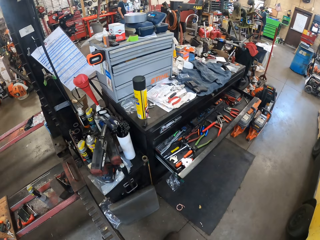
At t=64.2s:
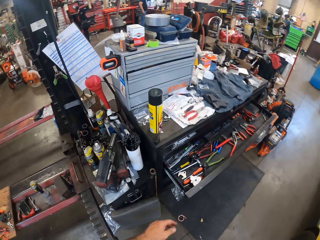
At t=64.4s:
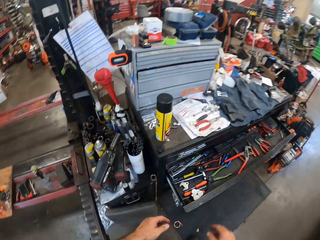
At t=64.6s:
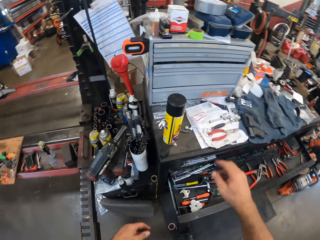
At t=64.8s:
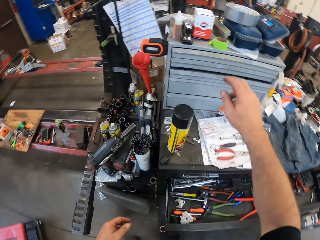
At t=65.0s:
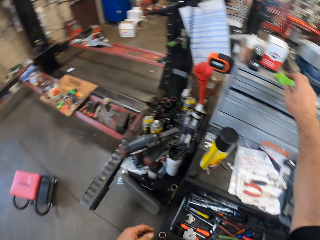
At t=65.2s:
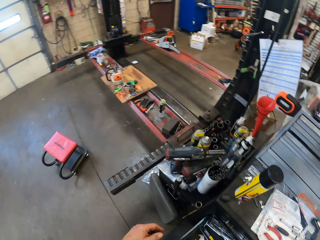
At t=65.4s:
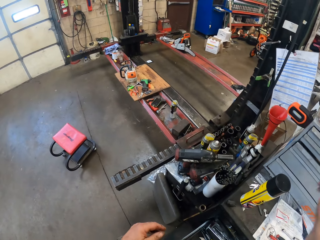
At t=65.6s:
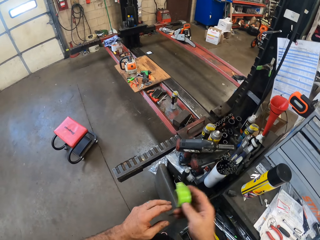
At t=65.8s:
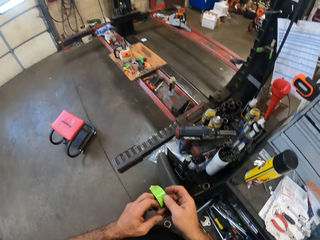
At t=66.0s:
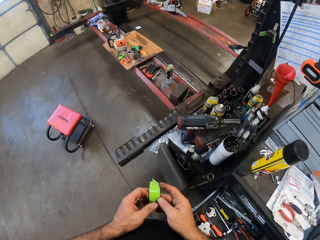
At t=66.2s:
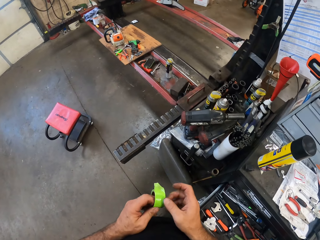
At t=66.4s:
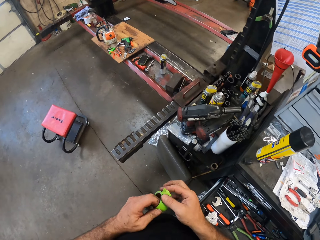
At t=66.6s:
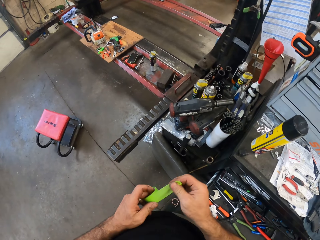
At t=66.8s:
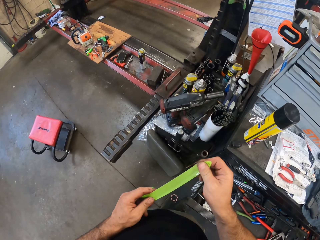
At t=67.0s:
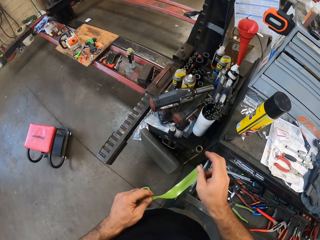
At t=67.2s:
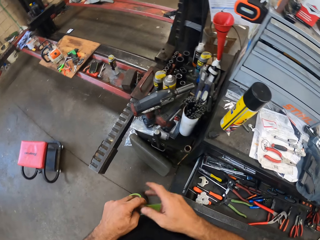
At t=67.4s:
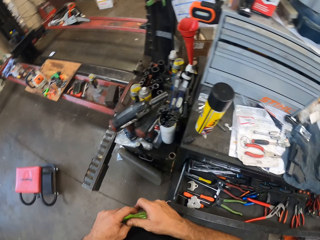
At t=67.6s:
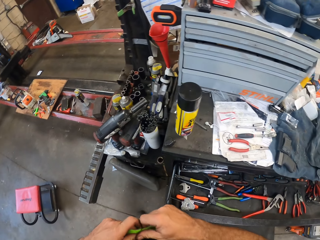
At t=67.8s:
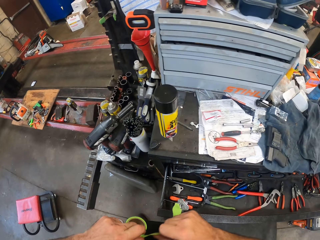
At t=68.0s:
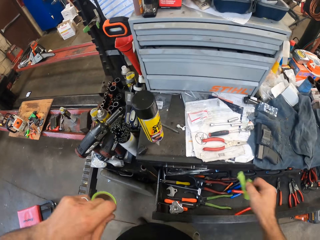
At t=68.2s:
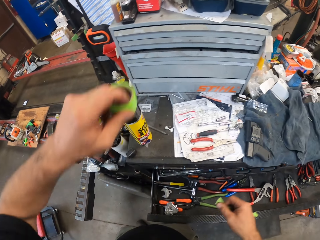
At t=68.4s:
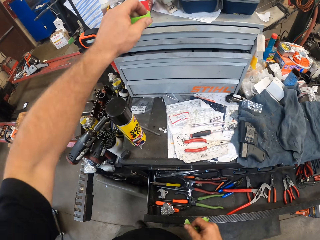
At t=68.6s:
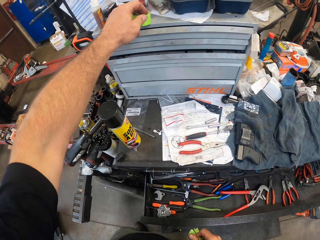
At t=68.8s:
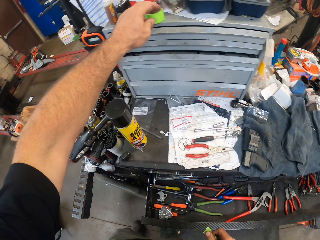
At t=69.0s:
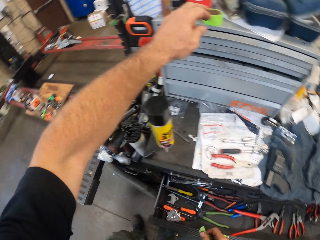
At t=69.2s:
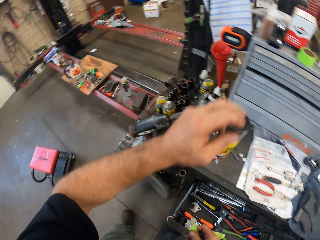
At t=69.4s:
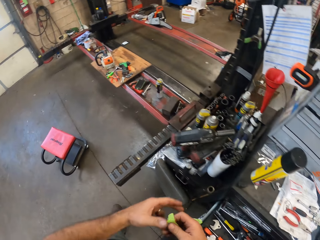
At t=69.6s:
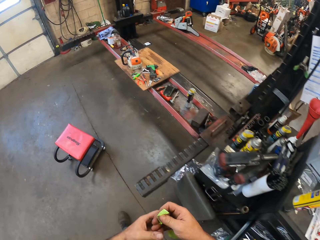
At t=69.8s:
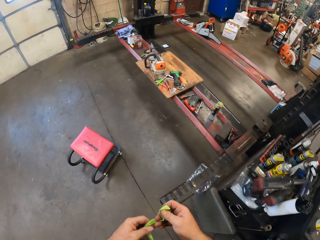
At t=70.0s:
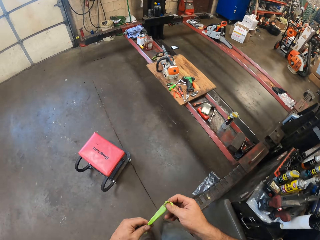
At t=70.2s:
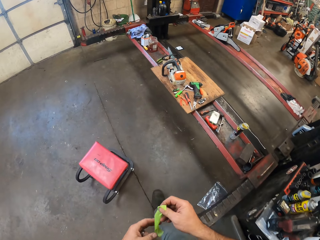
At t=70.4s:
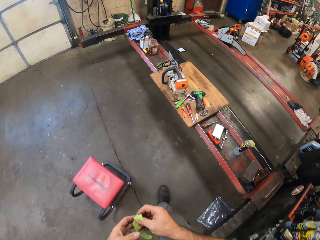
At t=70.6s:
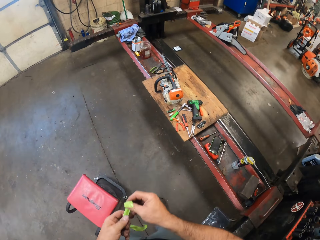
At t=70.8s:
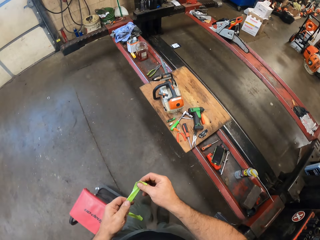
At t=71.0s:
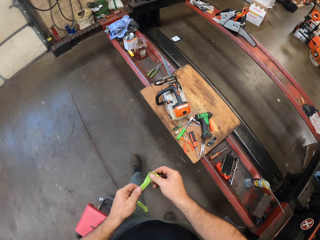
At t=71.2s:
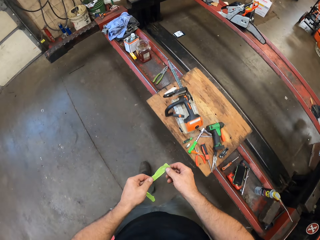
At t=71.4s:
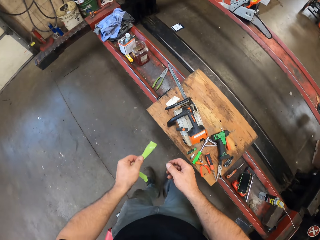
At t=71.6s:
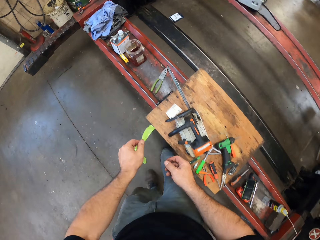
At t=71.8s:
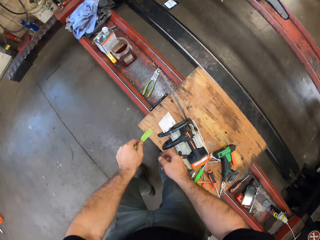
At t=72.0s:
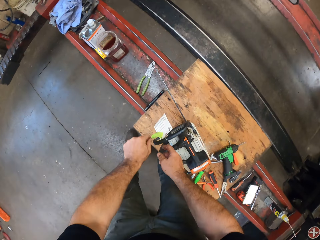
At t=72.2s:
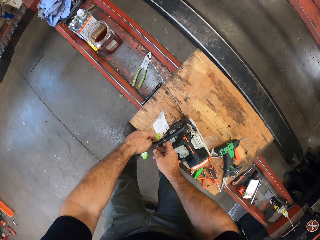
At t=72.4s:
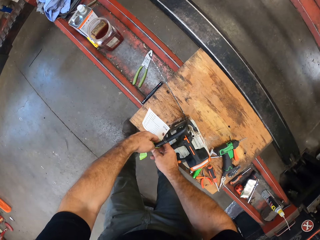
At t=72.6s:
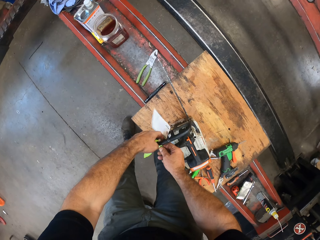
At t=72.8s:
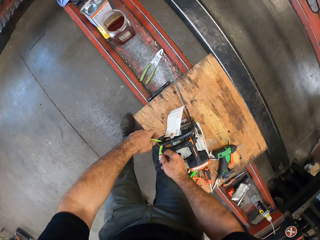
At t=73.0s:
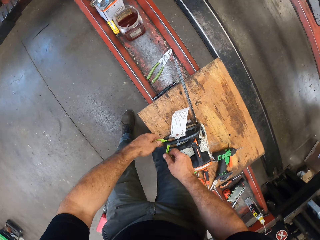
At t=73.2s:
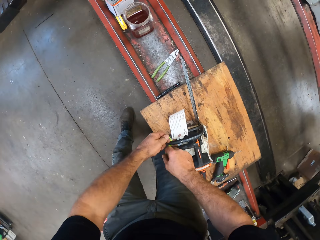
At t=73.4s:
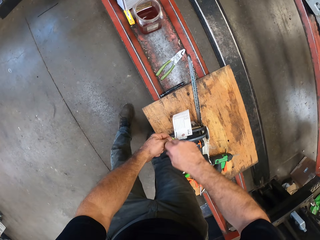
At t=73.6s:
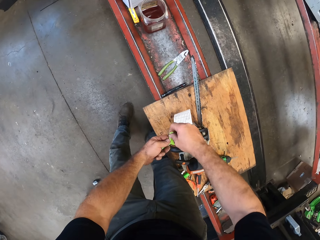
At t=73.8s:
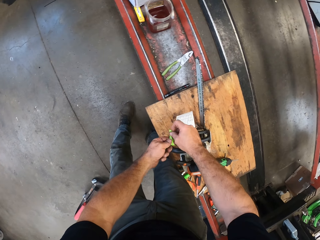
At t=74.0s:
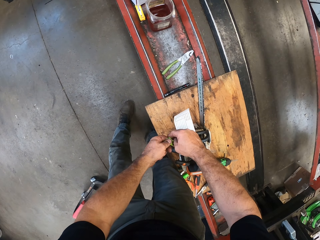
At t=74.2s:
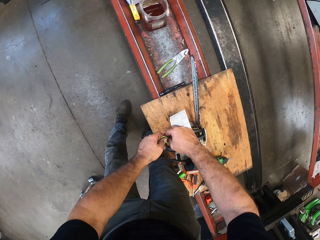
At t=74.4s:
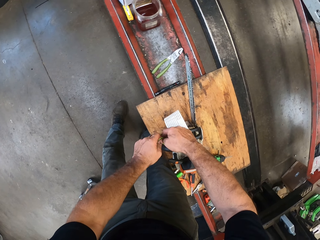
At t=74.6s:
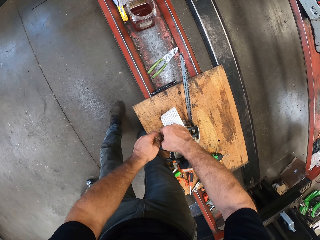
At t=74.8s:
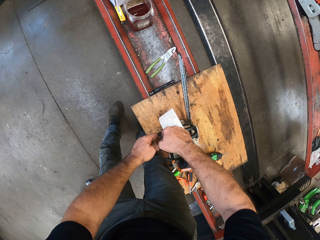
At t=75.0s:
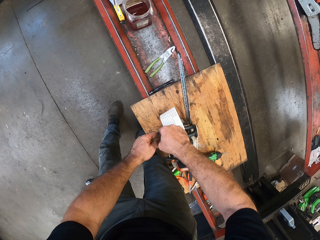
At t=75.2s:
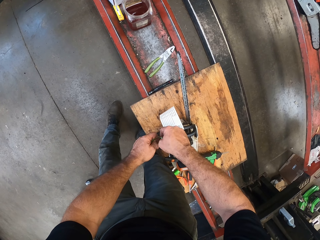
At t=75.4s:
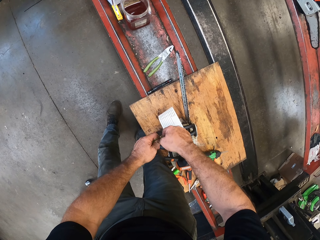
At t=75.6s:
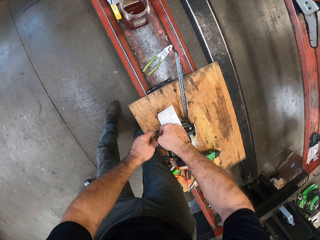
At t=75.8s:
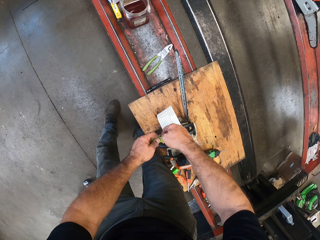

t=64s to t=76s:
The camera wearer picks up a plastic tape on a drawer on a table with his right hand. He unrolls the plastic tape. He cuts out of the tape with his hands. He drops the tape on the drawer on the table. He walks towards the workbench. He ties the tape around the chainsaw on the workbench.

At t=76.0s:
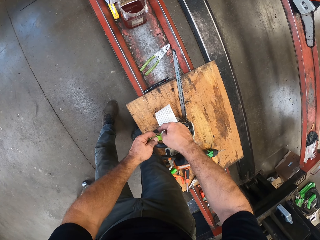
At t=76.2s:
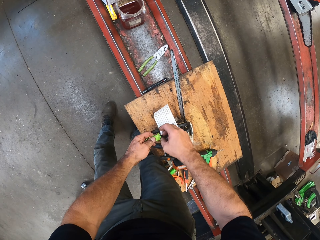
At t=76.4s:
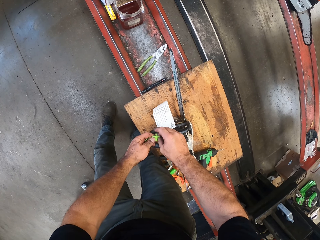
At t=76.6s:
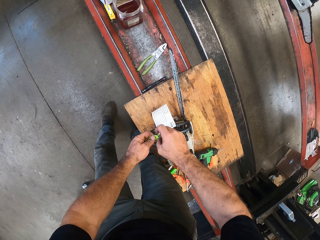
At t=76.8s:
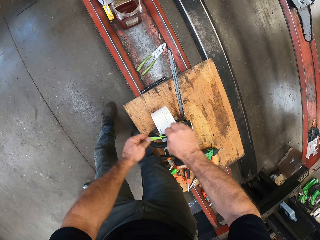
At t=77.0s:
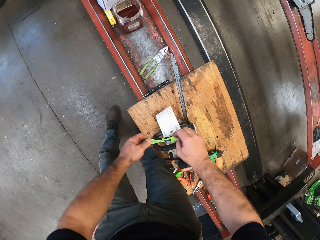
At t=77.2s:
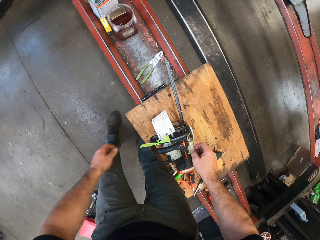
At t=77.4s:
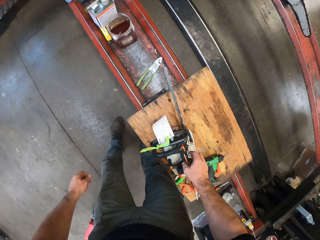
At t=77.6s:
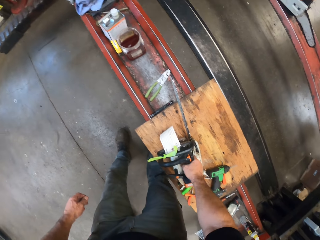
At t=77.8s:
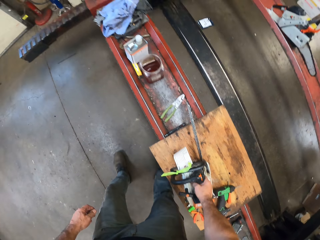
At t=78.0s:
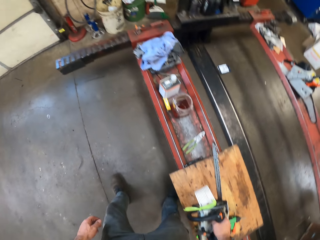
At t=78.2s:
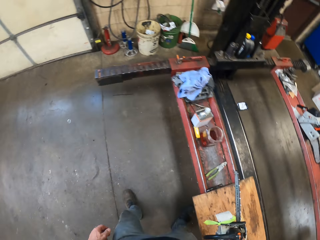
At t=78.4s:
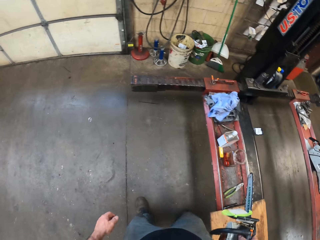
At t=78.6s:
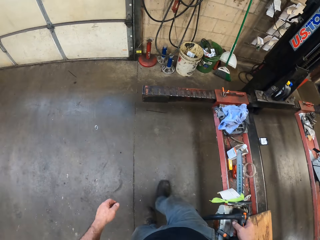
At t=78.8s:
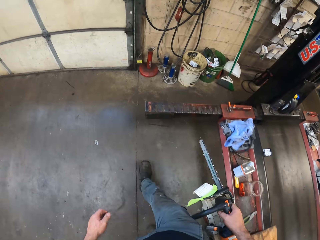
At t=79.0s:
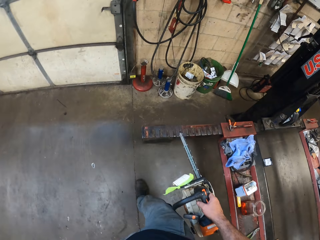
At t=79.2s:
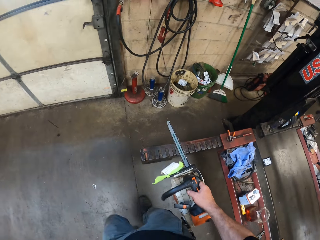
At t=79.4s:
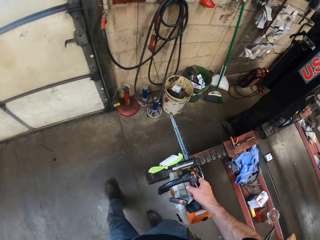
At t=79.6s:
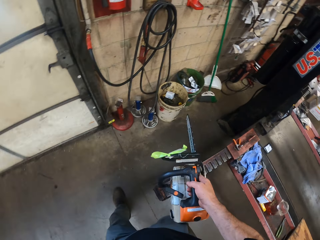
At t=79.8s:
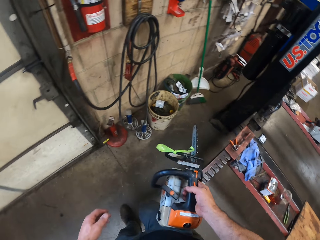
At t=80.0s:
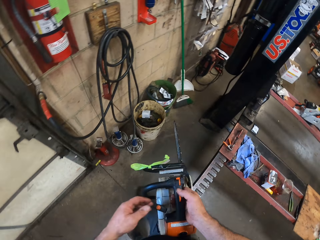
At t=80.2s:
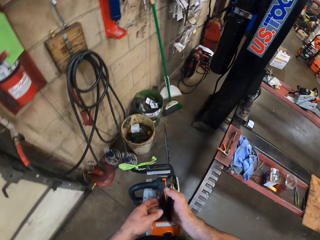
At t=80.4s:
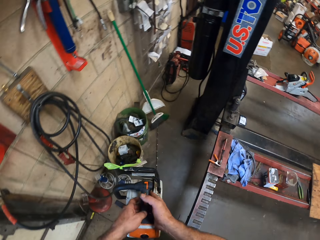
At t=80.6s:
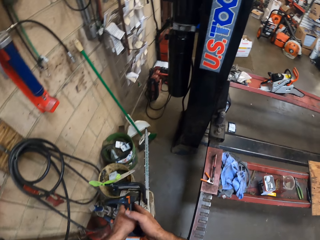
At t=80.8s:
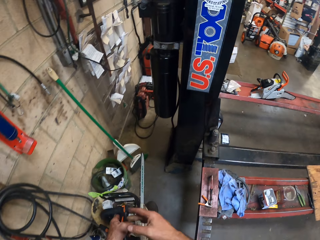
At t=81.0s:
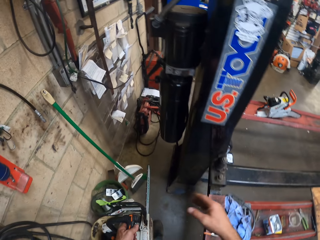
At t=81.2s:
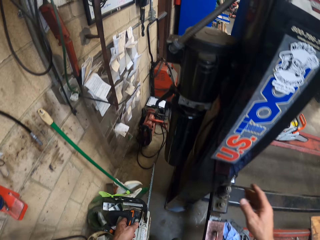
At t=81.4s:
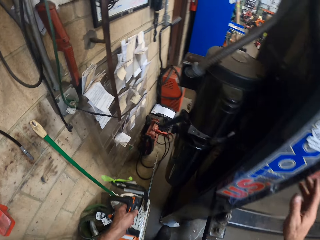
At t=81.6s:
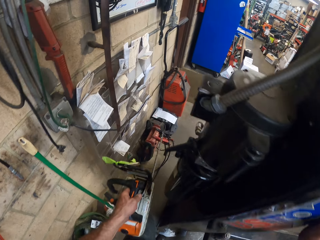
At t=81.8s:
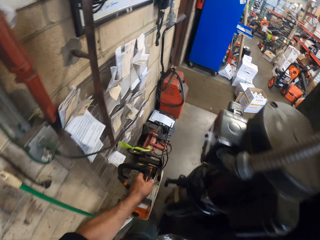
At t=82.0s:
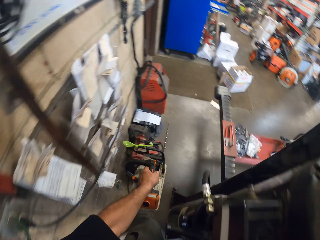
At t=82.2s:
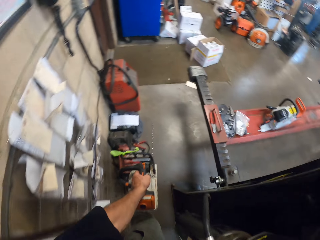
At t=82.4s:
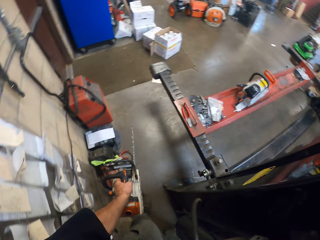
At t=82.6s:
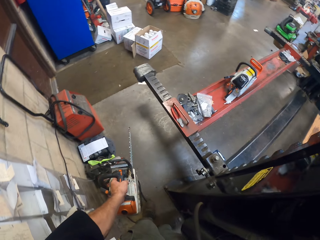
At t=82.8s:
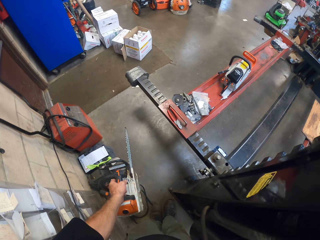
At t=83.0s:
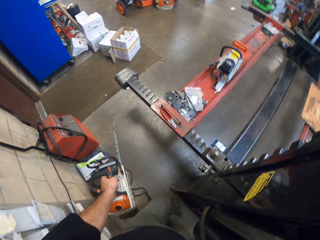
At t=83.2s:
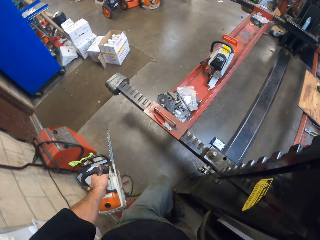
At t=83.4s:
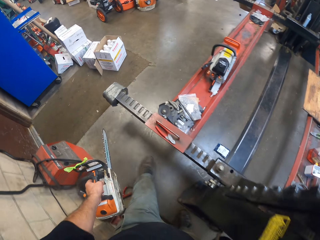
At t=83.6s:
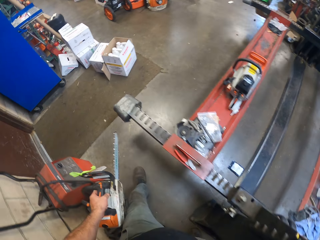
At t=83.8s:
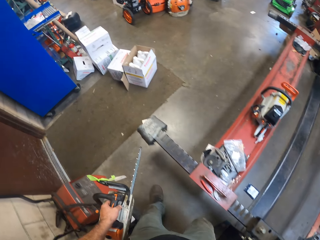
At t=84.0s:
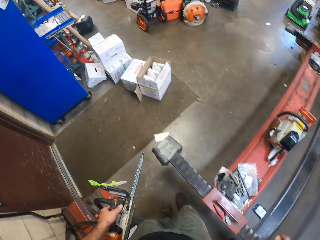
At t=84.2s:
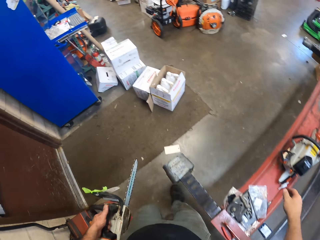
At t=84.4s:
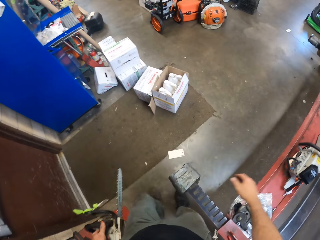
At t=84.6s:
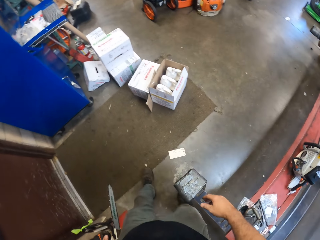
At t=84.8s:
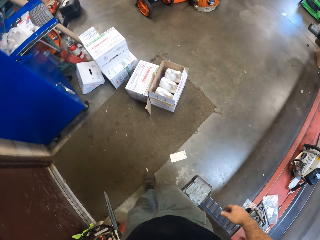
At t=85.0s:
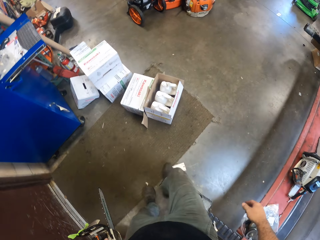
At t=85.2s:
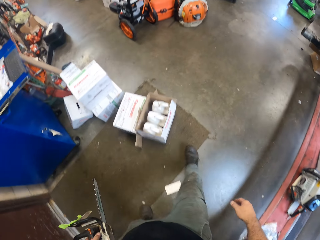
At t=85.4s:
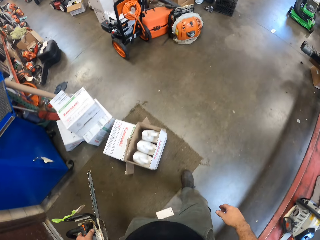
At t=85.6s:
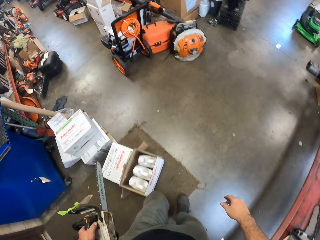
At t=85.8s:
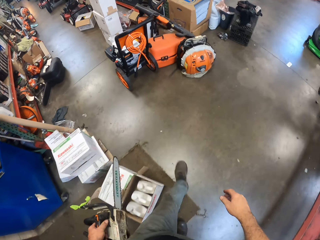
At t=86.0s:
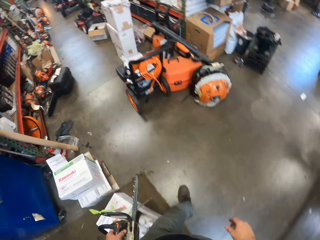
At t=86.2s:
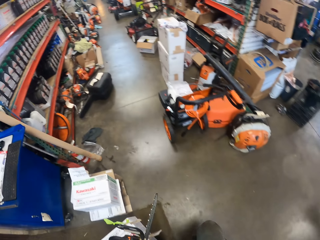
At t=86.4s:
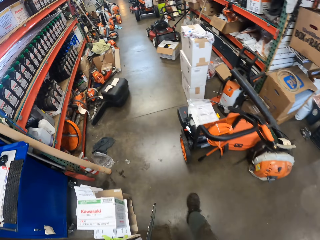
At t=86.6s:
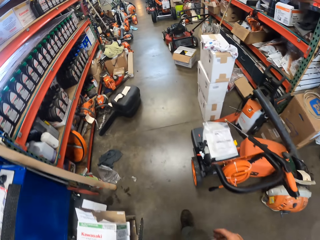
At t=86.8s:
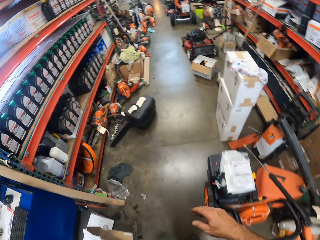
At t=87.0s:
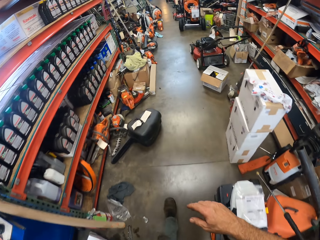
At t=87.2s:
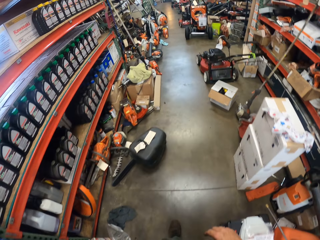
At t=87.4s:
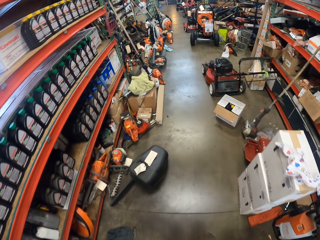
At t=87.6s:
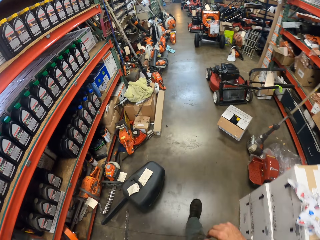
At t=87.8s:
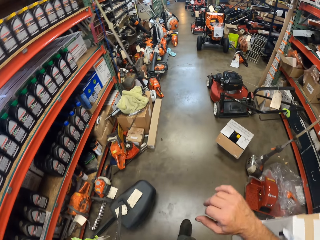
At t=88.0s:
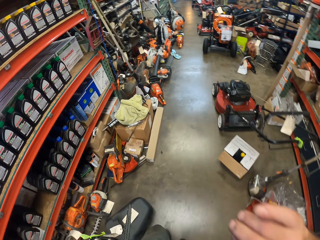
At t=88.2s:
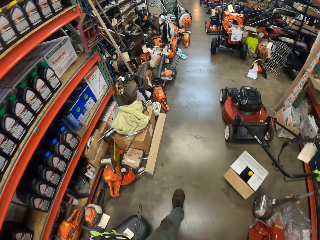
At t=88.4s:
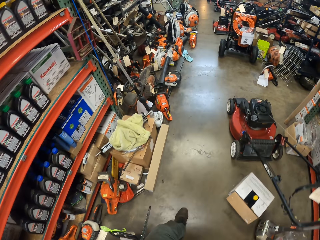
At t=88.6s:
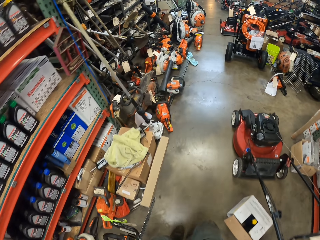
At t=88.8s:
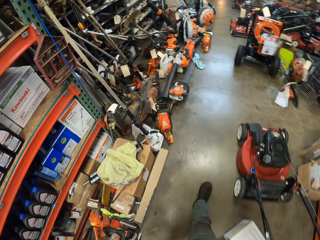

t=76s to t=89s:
The camera wearer picks up the chainsaw from the workbench with his right hand. He walks towards some chainsaws in the workshop. He switches the chainsaw to his left hand.
